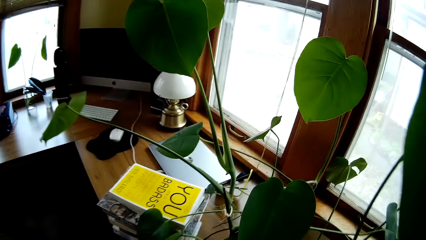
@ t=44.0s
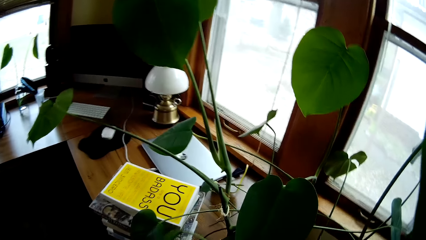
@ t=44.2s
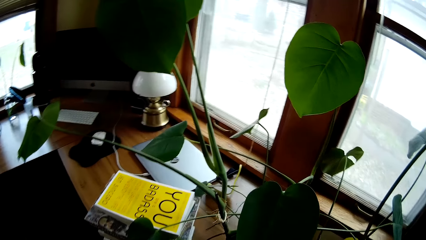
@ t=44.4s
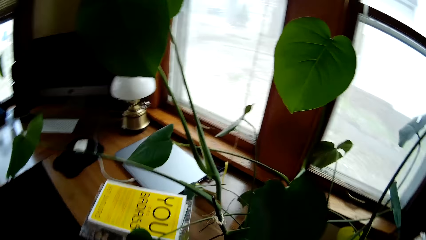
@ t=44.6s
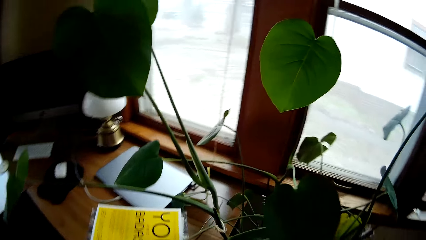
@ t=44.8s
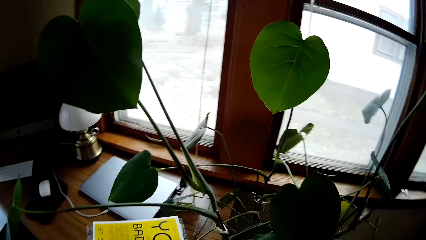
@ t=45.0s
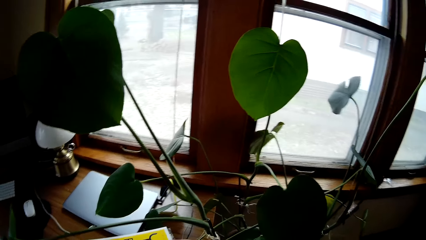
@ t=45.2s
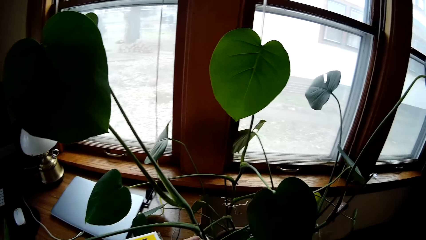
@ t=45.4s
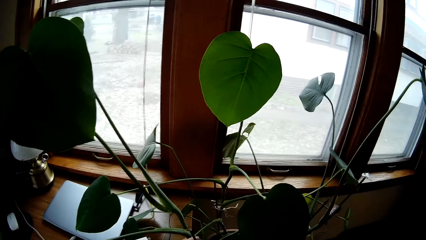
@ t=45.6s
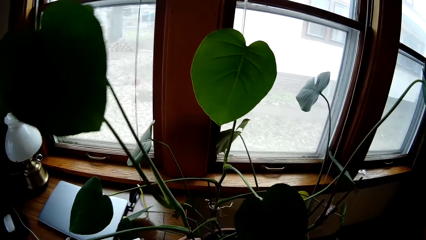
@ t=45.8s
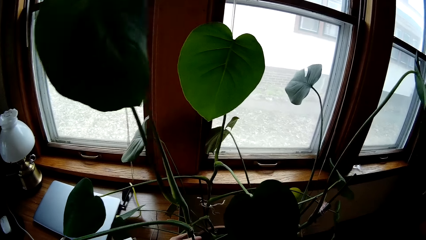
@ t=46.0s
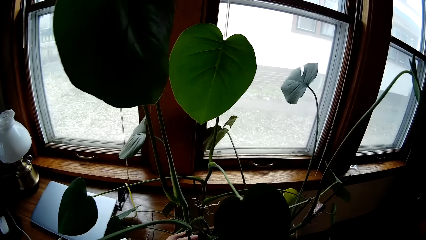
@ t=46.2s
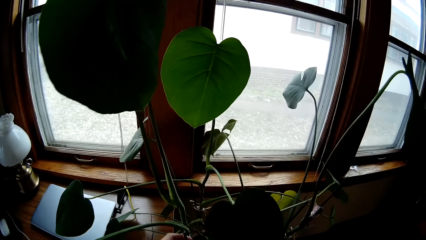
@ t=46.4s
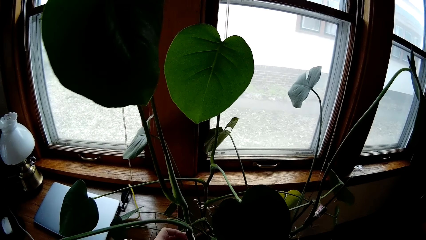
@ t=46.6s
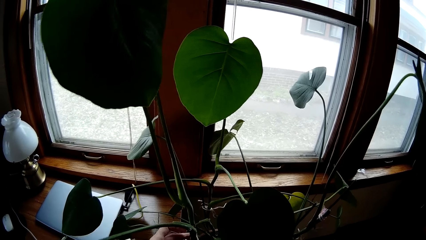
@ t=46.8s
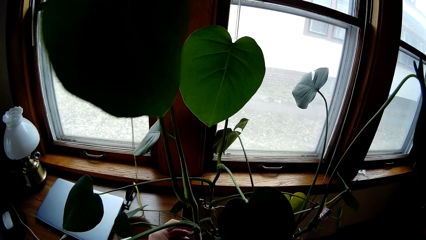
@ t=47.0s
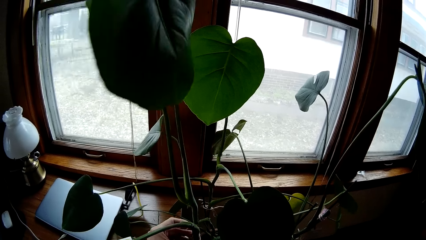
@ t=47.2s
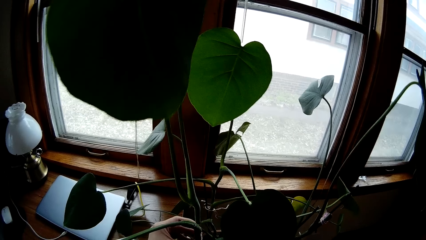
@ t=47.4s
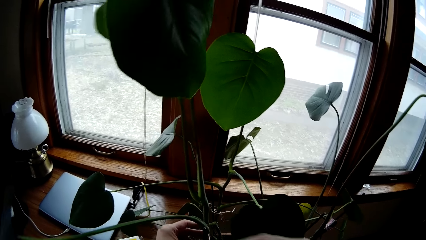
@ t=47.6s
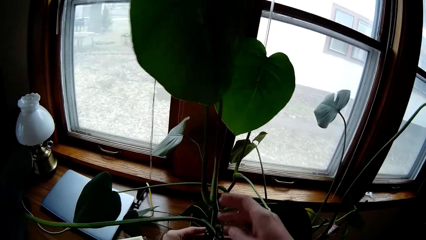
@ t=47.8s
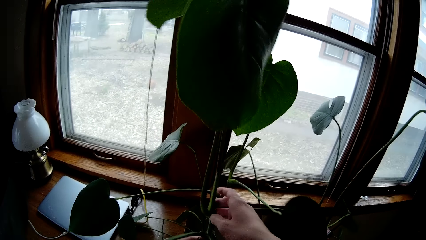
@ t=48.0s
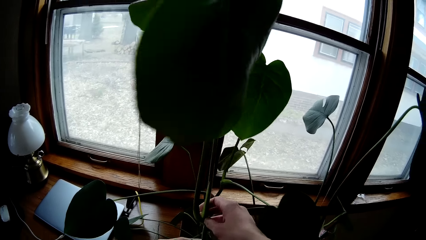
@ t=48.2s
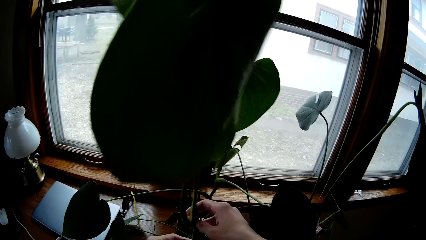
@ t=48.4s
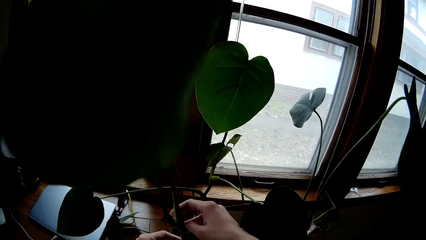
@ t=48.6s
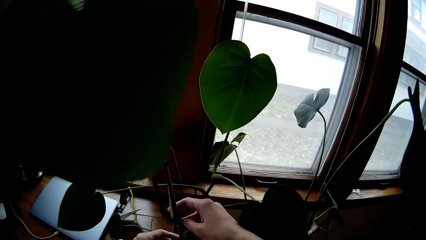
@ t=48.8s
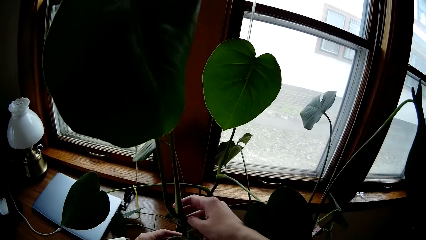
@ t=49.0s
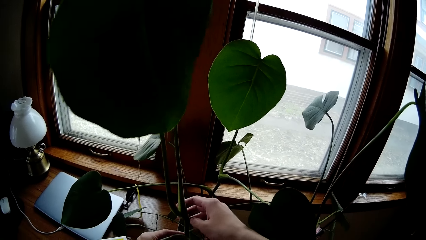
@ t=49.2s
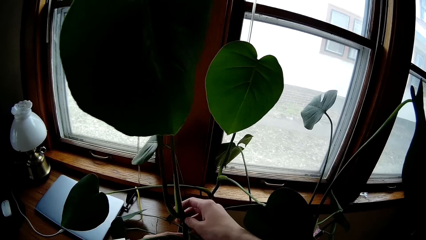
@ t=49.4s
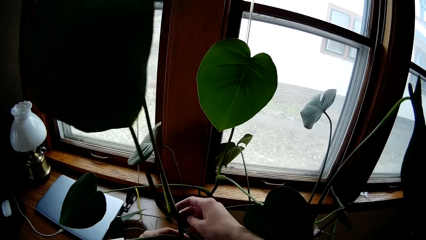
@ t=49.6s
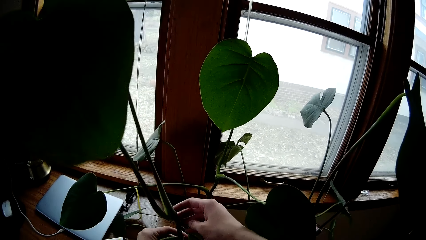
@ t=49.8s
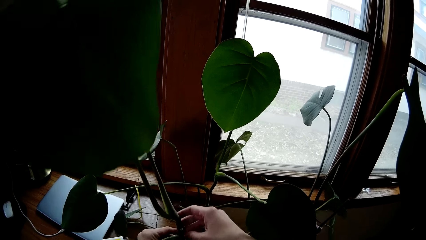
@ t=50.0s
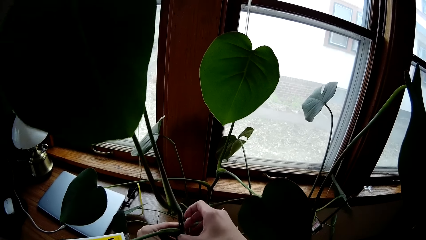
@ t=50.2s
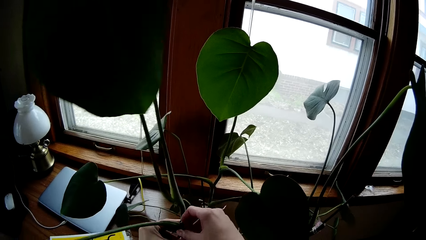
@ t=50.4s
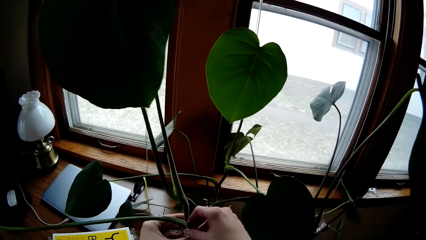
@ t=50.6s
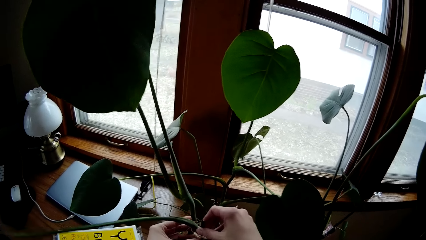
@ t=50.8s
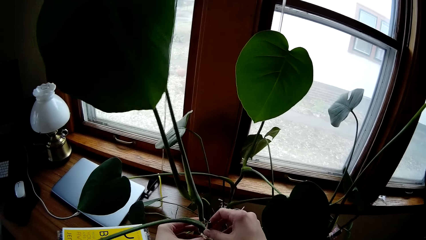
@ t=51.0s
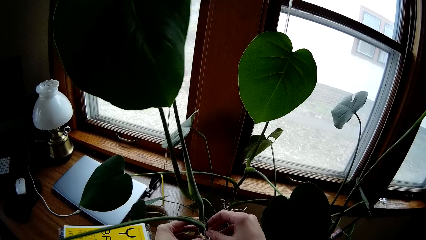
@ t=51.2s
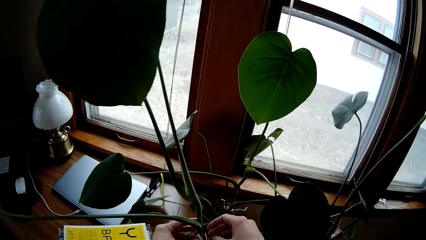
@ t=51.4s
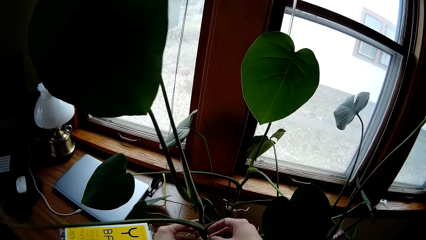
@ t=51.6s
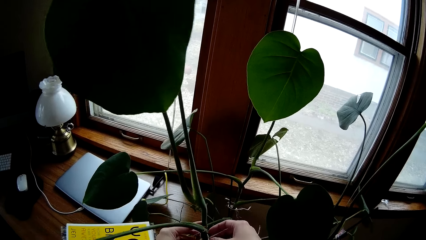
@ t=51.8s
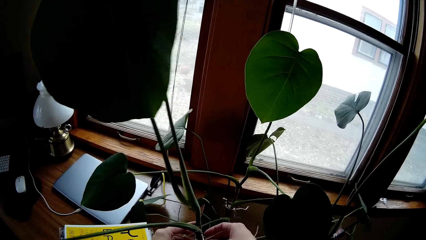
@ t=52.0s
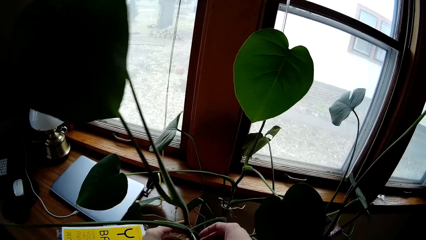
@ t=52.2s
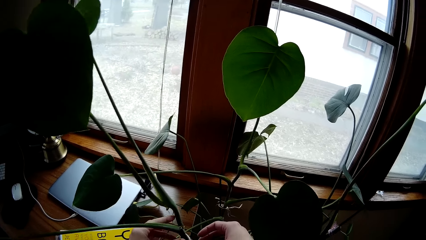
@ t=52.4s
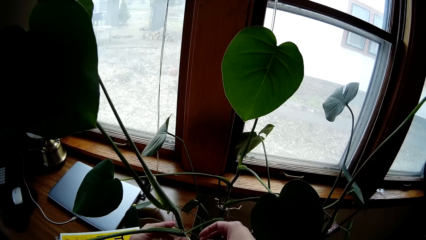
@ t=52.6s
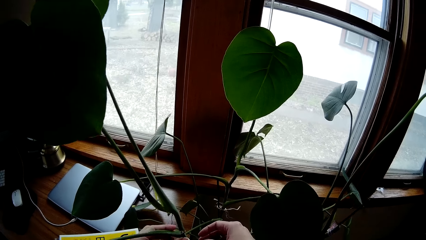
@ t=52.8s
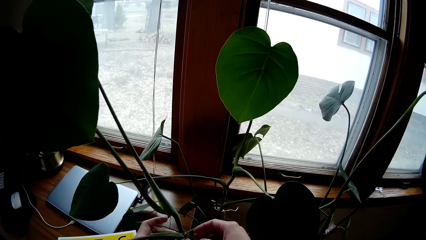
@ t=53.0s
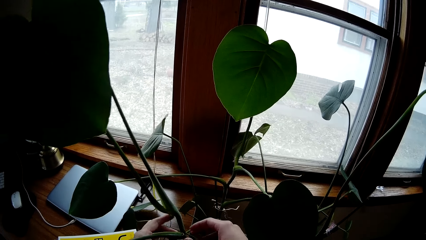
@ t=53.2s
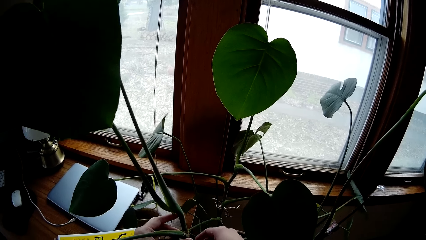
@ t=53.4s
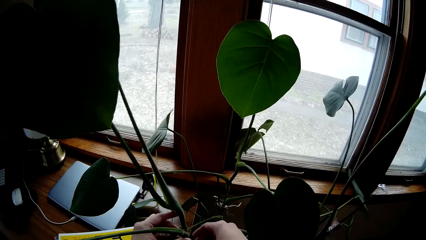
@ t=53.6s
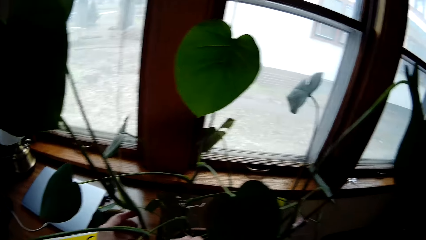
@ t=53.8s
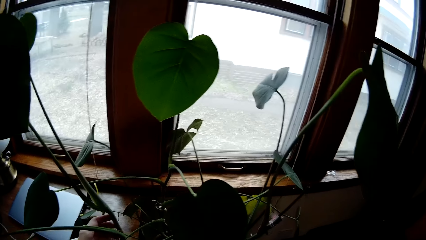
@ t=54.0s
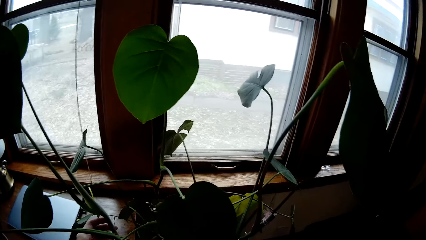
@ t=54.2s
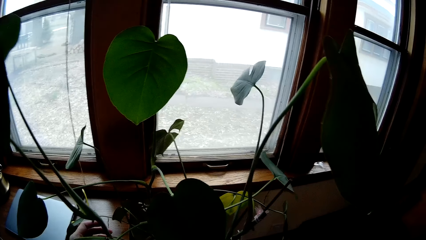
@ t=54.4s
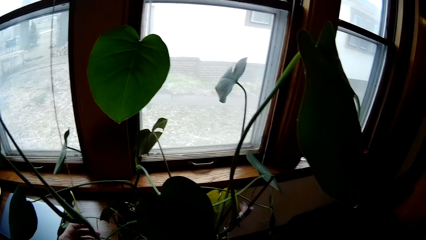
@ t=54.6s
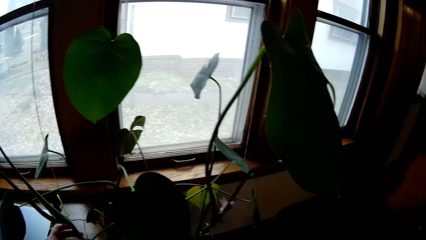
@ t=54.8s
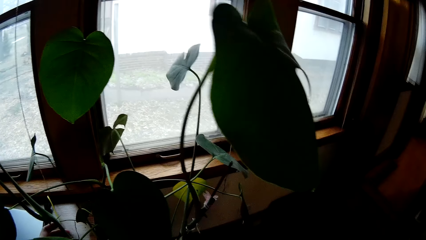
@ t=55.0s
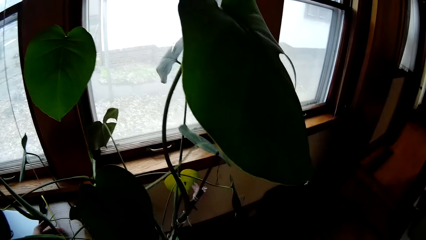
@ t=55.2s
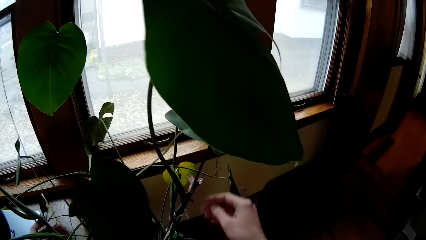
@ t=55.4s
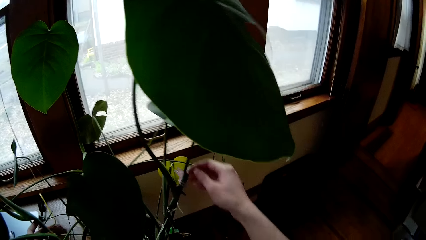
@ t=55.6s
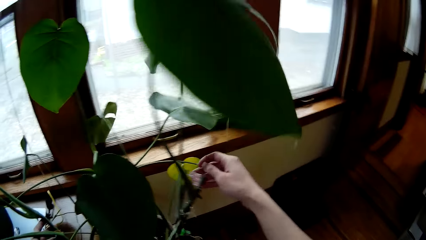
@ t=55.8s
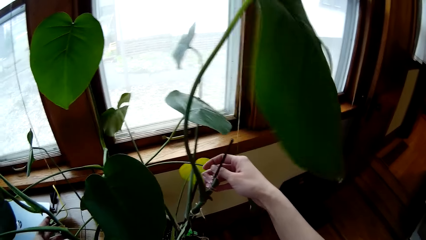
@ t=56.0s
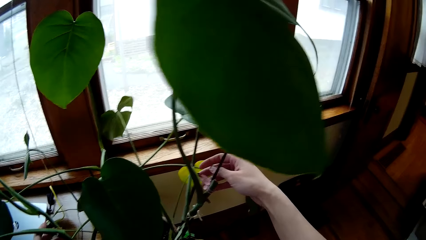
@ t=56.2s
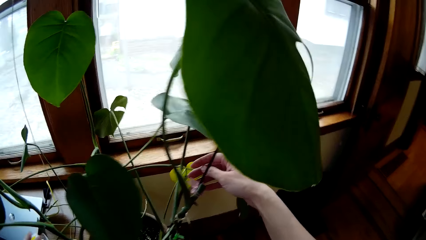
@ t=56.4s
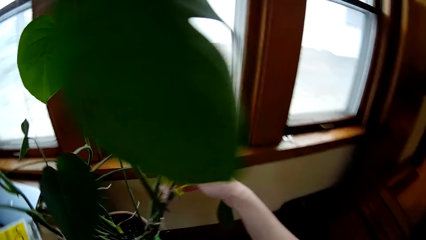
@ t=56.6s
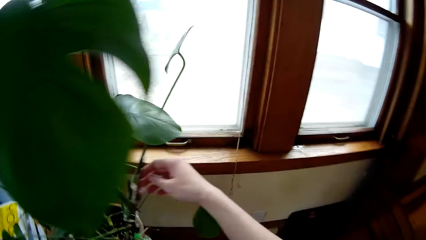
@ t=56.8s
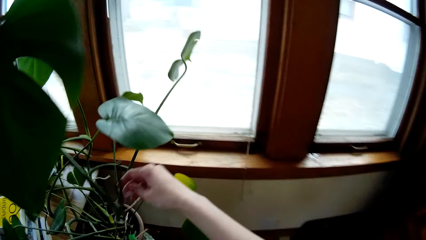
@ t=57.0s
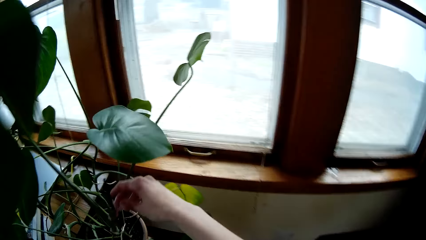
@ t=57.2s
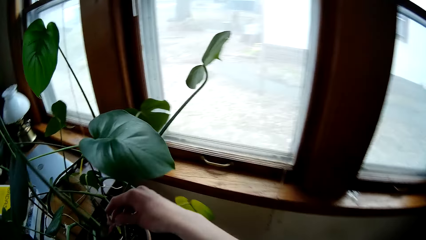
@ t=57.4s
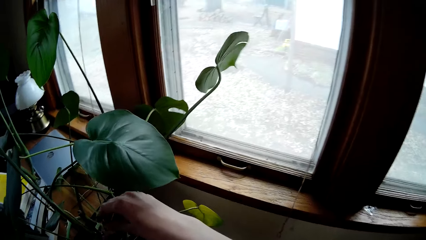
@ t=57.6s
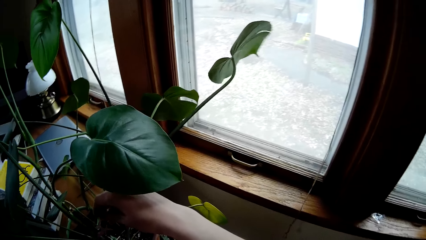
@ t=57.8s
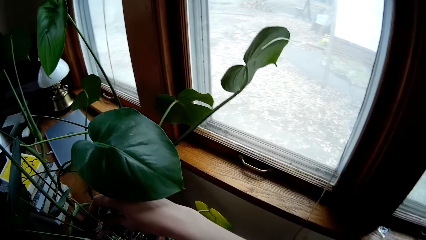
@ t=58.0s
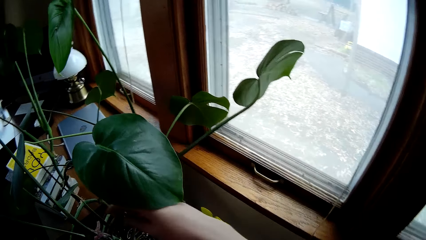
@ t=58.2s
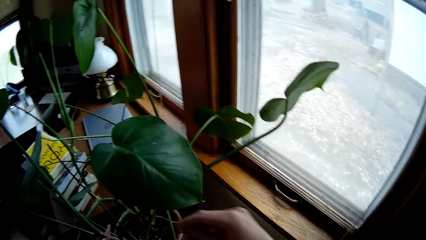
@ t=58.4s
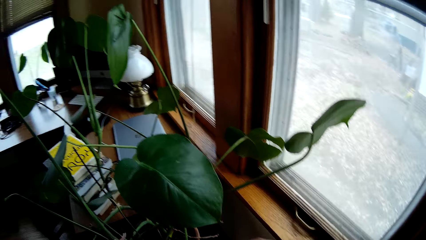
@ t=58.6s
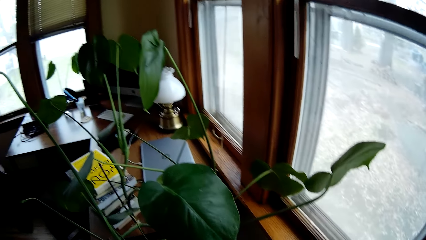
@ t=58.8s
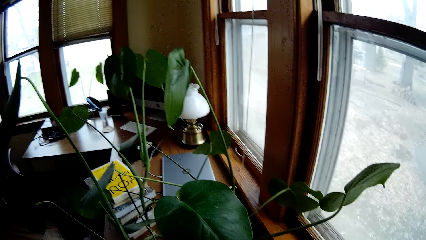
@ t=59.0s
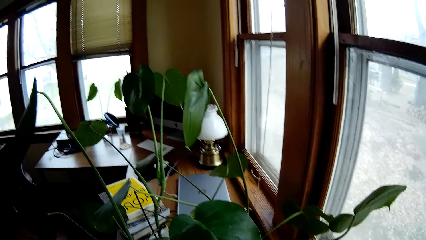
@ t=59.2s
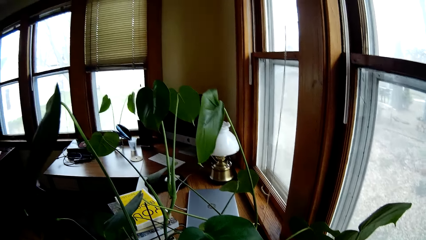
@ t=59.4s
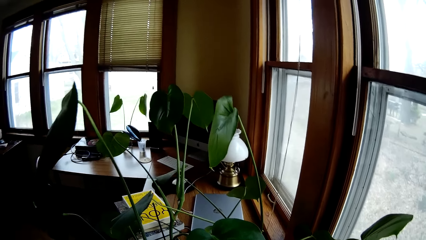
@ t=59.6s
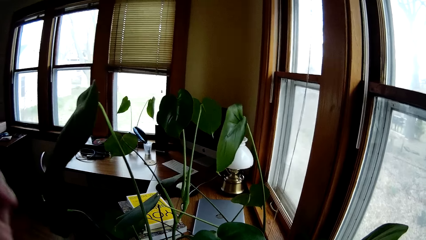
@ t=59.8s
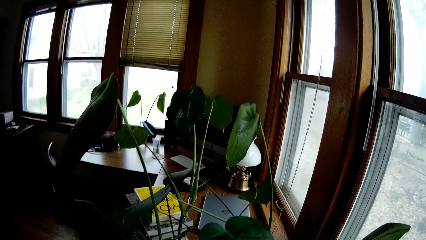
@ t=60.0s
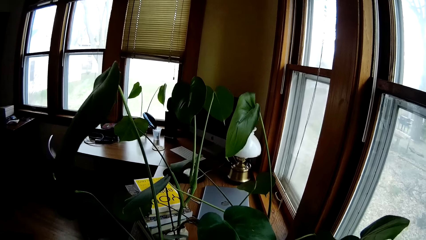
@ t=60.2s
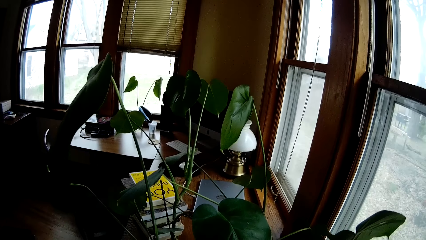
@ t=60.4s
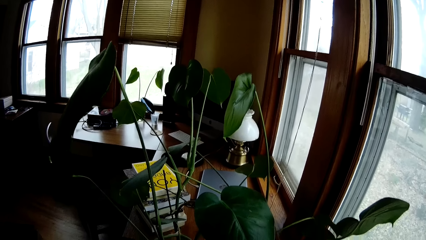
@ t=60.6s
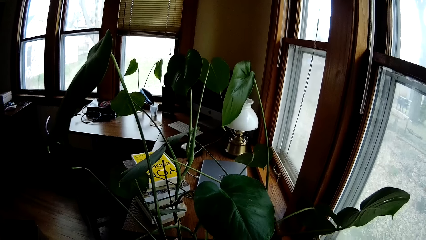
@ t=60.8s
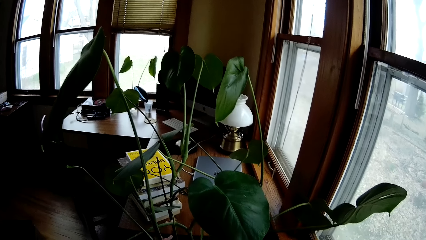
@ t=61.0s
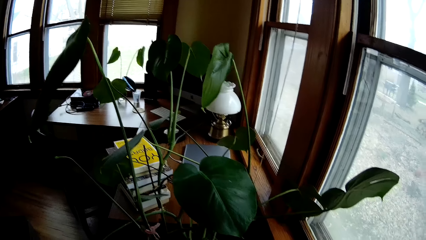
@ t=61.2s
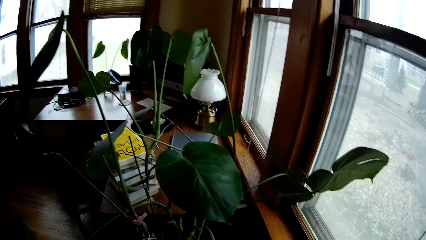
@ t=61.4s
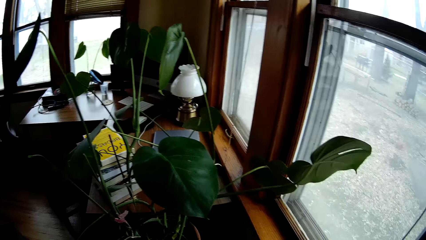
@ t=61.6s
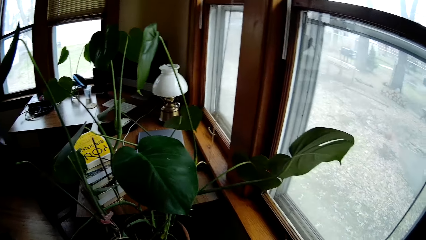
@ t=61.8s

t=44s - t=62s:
The camera wearer adjusts the plant stem in the flower pot with her left hand. She adjusts the plant stem in the flower pot with her right hand. She removes her right hand from the plant stem. She touches the plant flower in the flower pot with her right hand. She removes her right hand from the plant flower.
